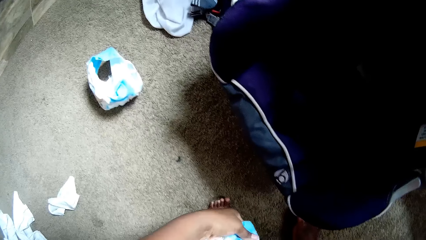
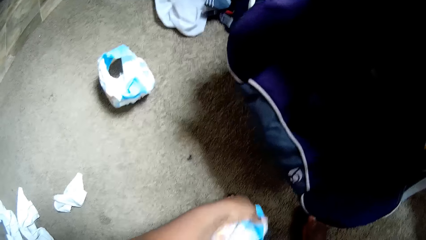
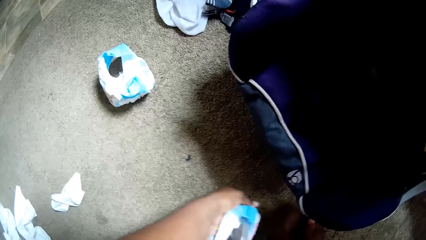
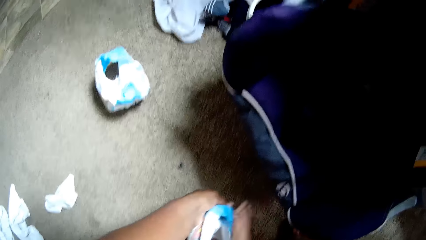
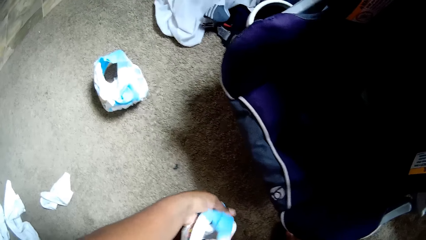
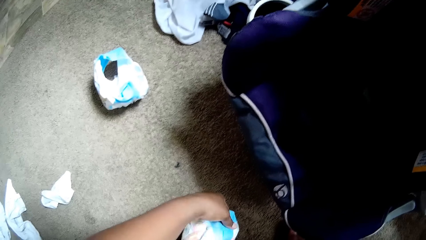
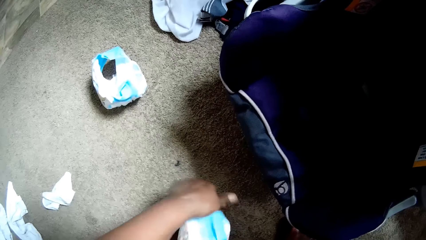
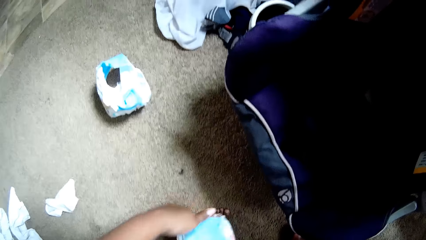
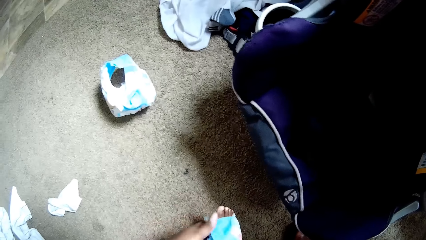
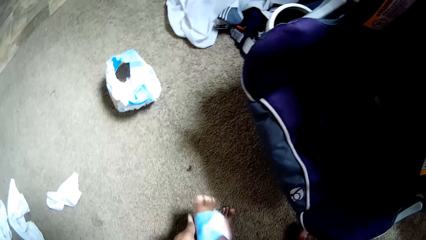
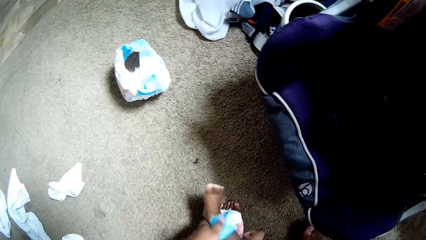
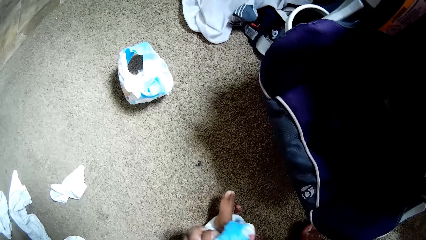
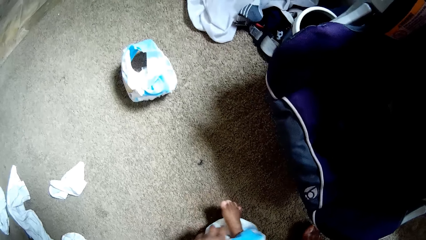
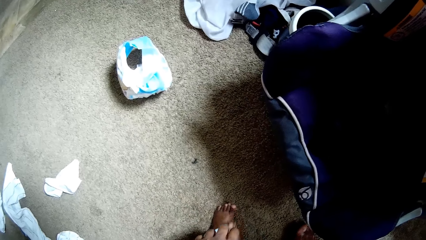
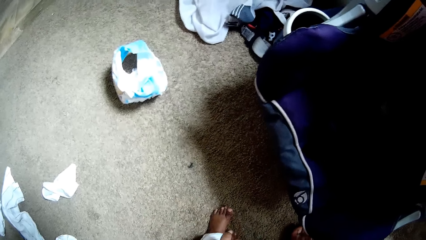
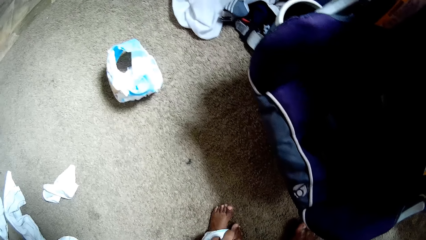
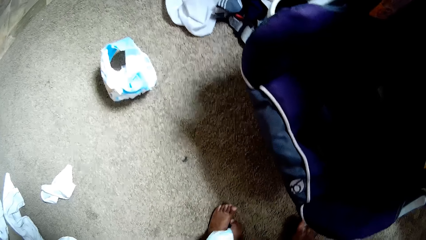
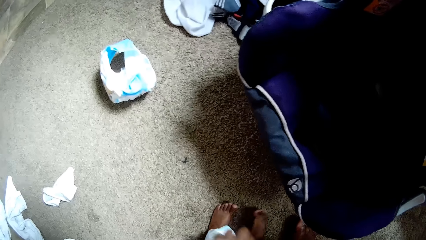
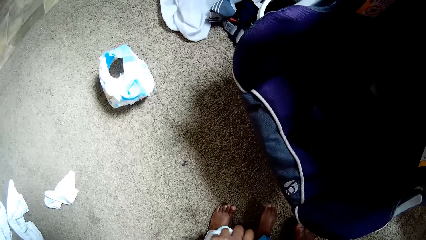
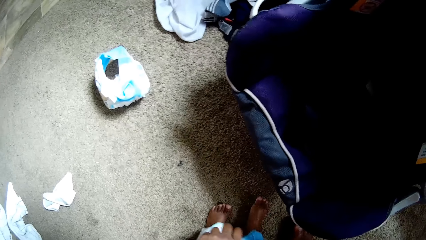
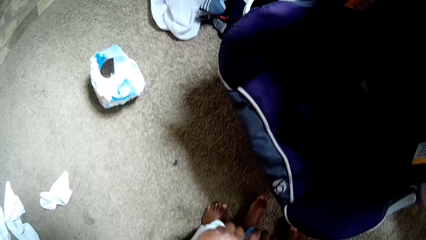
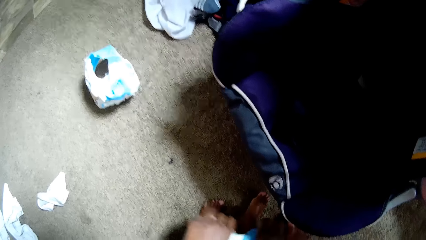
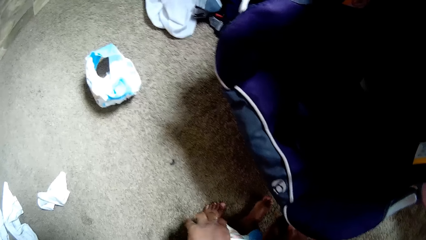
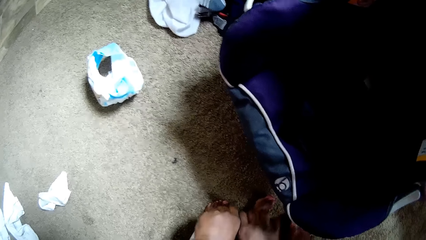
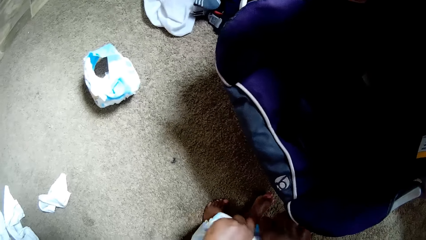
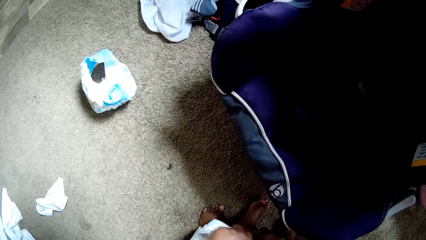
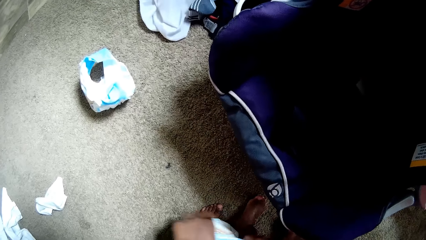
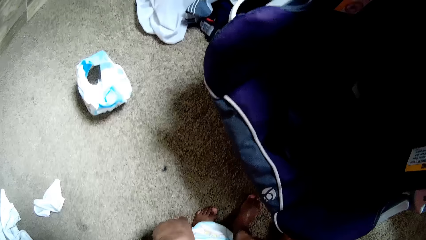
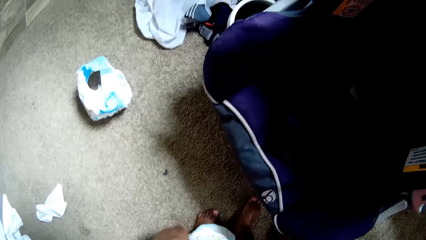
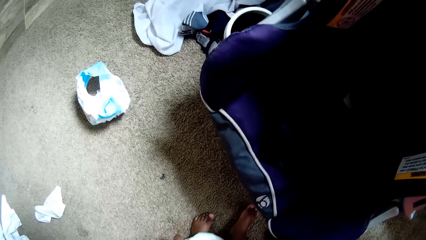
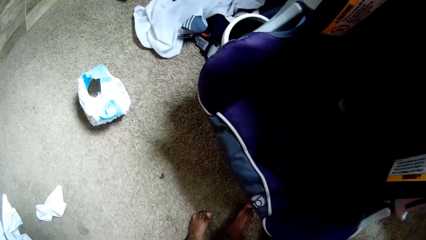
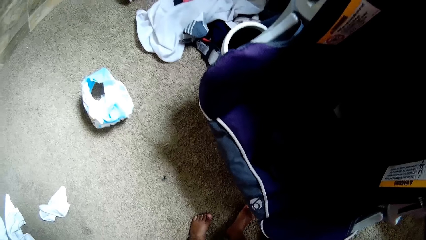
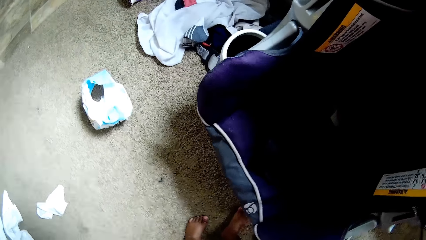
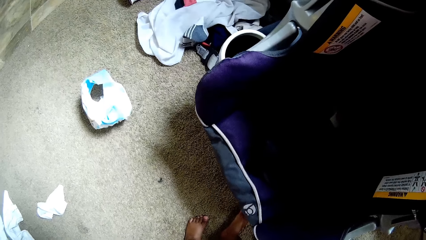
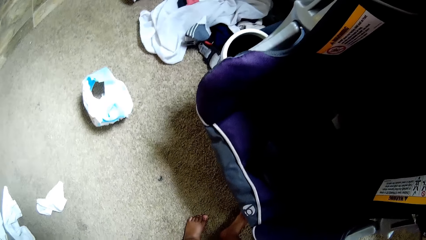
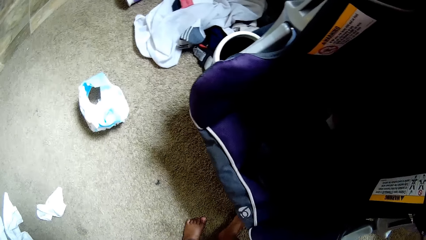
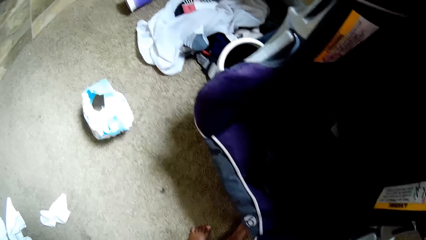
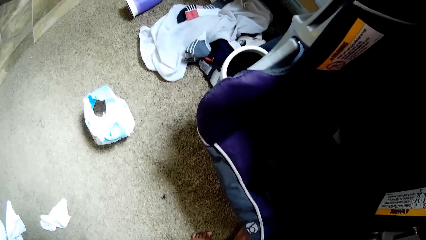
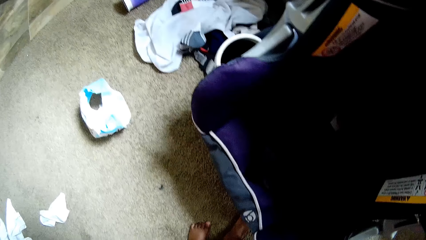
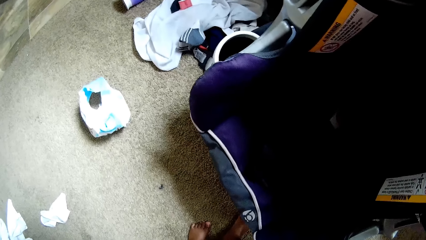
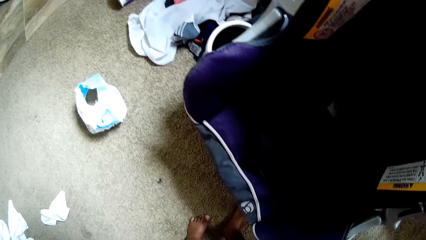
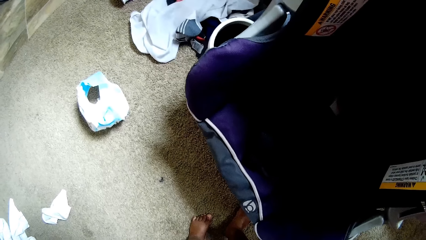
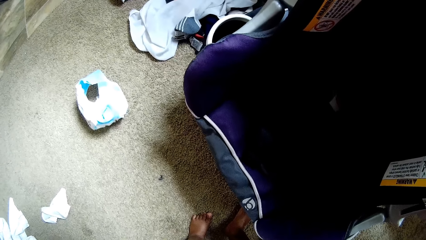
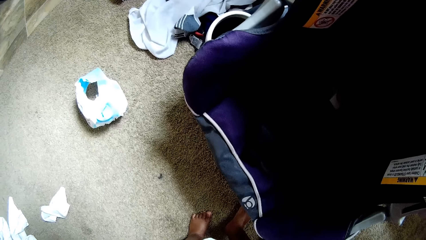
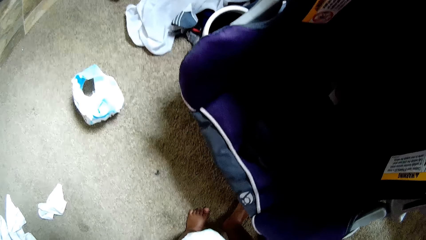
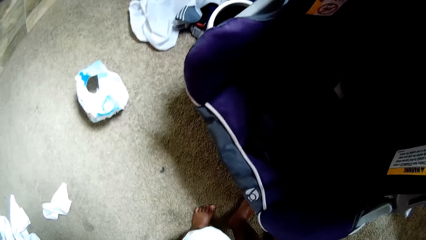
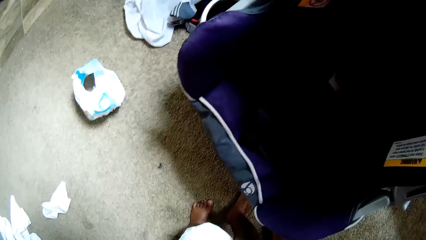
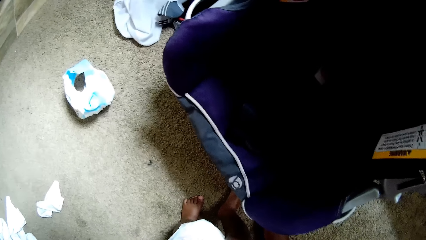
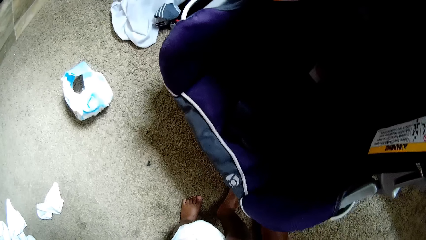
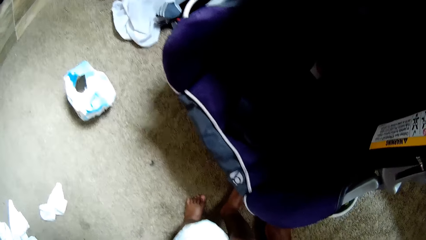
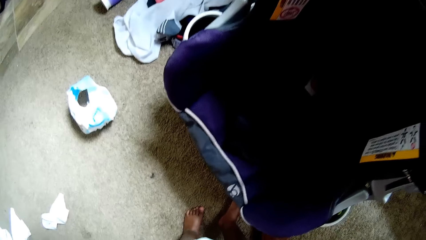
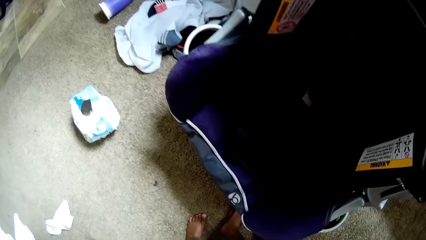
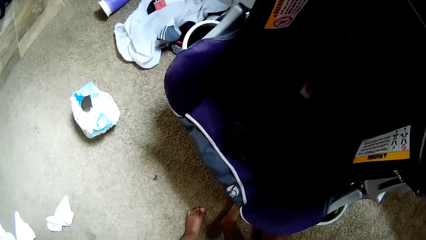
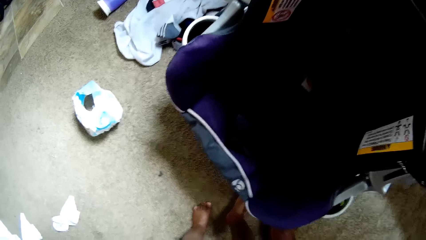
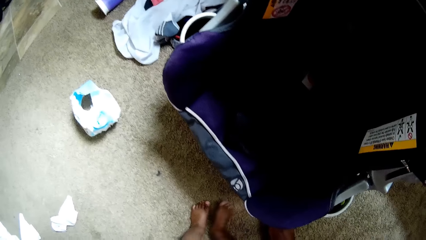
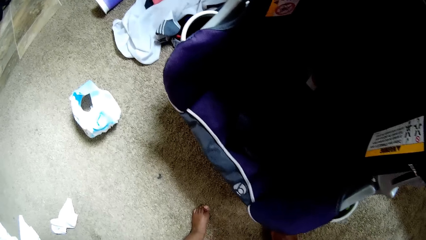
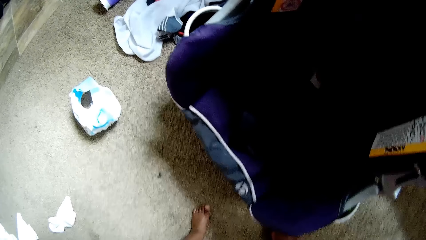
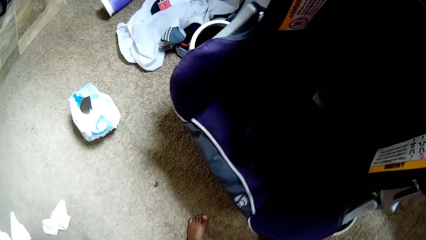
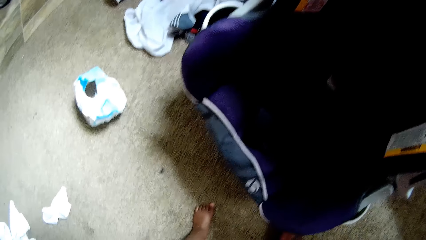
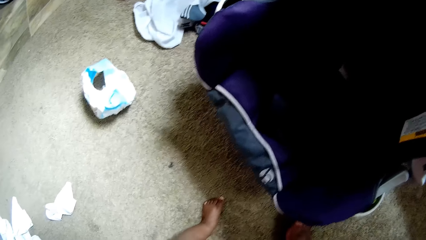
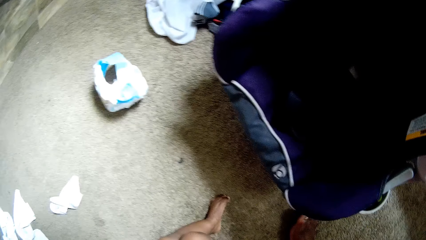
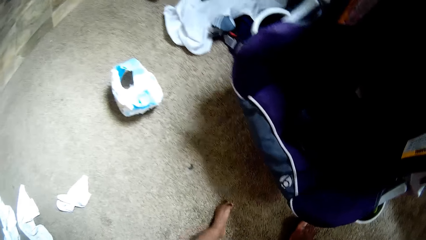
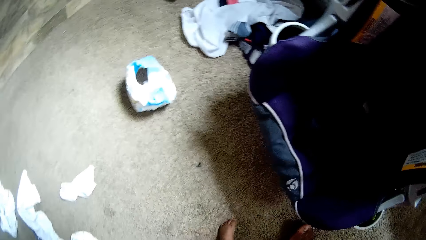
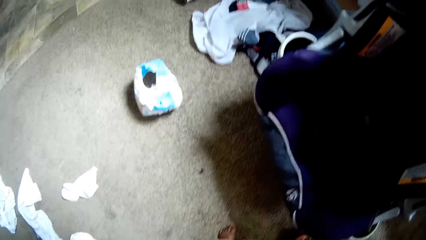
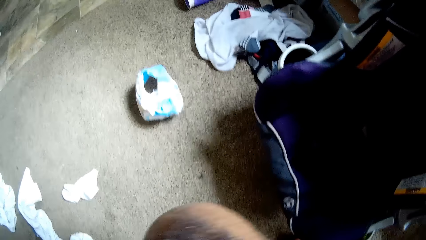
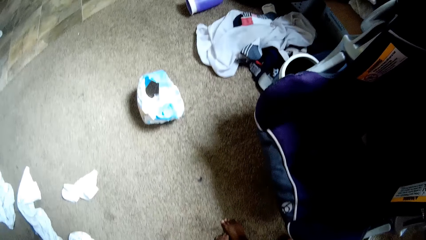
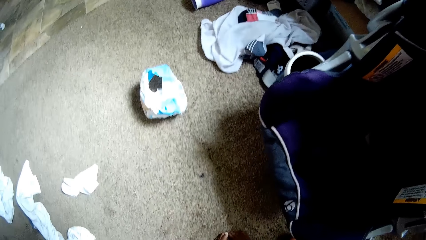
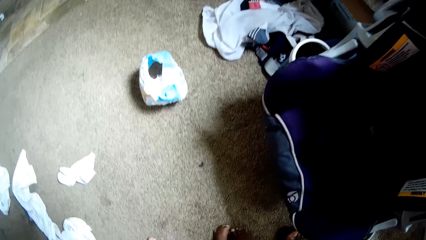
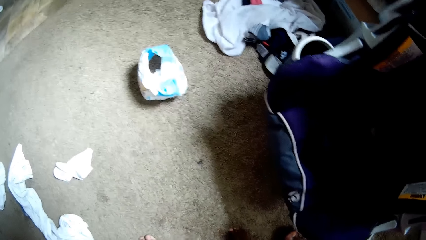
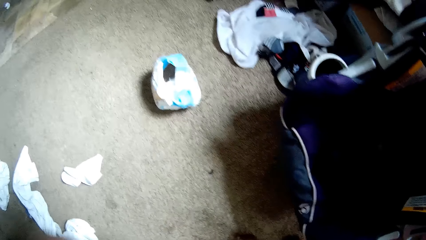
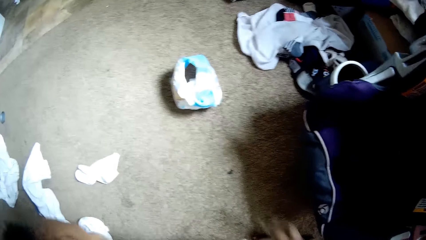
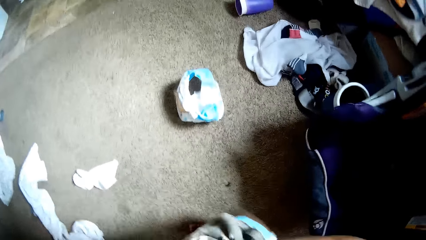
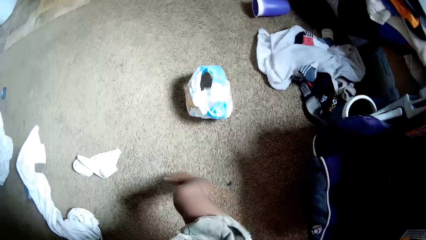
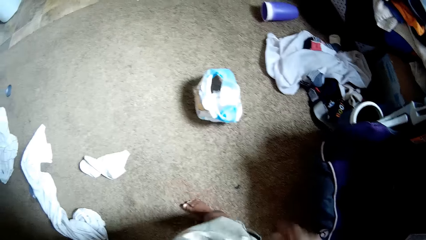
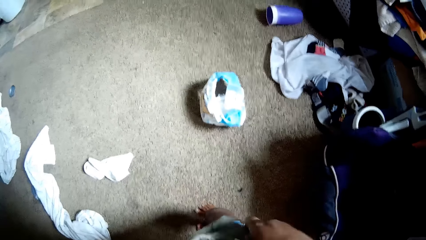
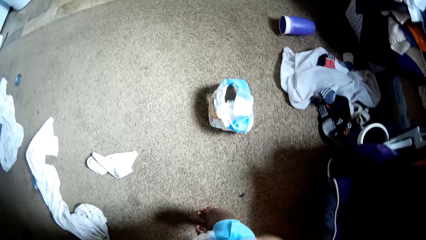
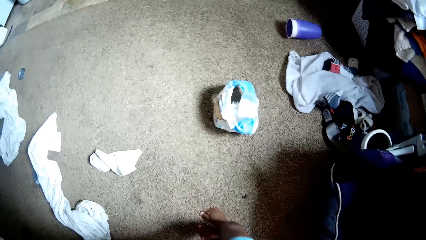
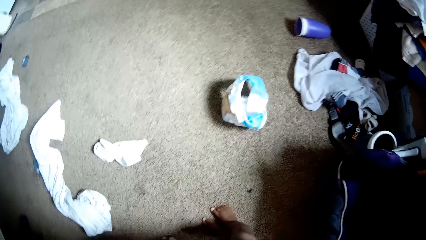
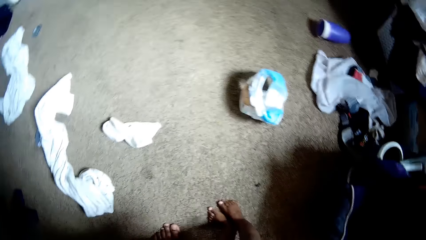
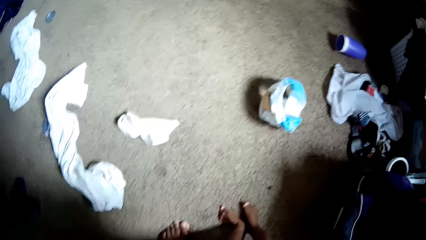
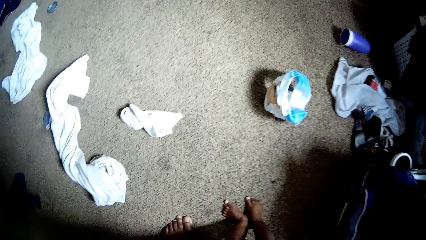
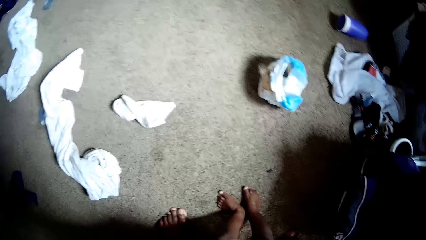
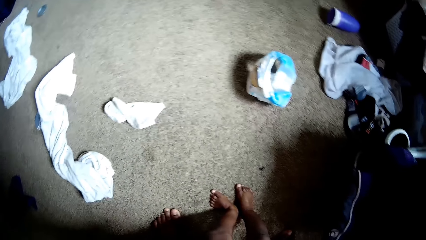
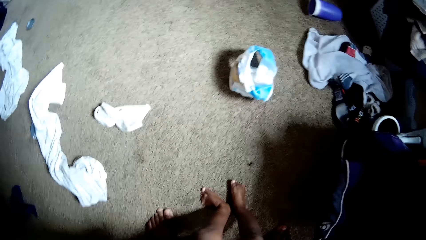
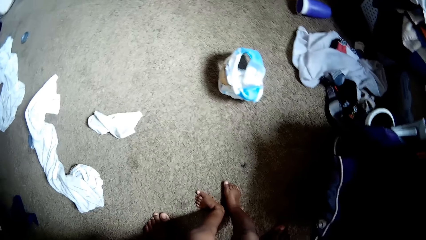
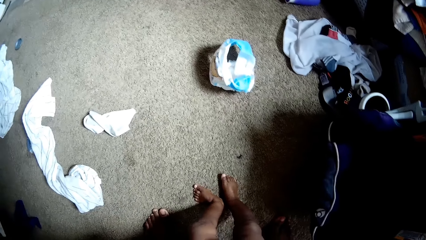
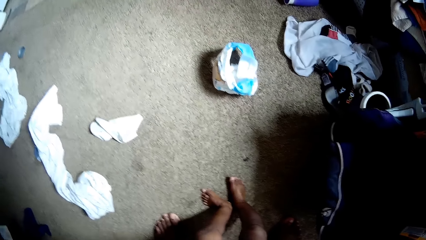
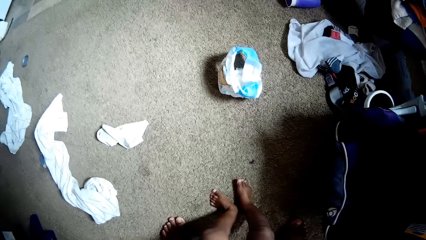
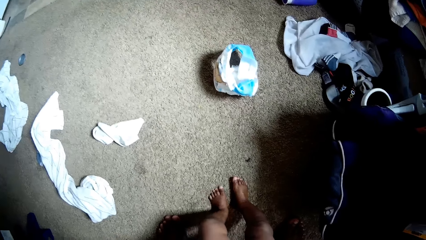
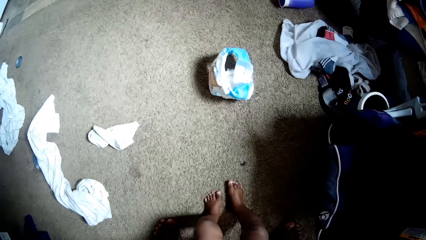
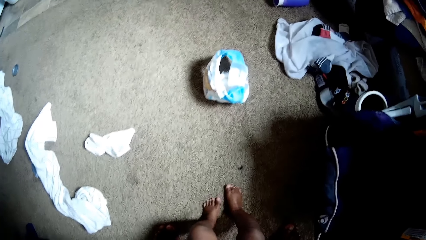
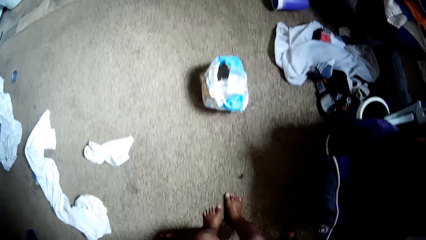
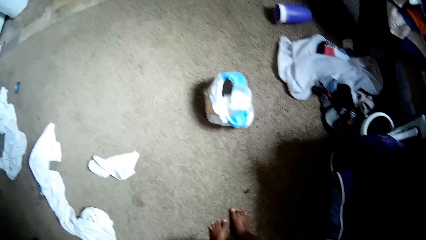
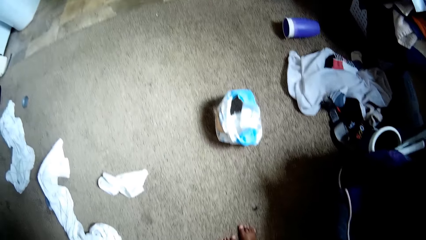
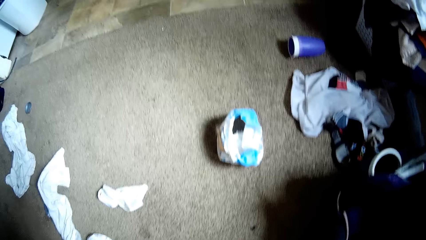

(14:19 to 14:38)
The camera wearer wears the diaper for the baby with both hands. They interact with the baby.
